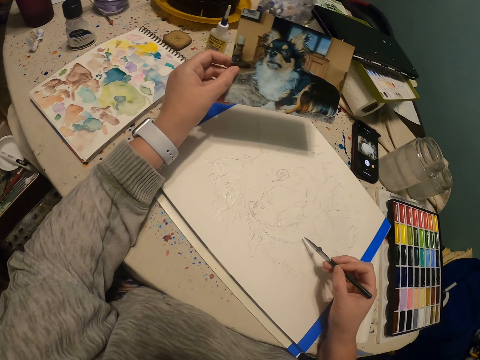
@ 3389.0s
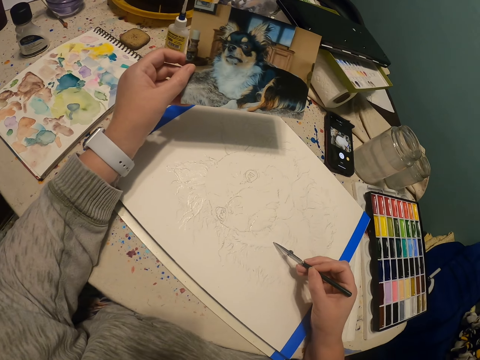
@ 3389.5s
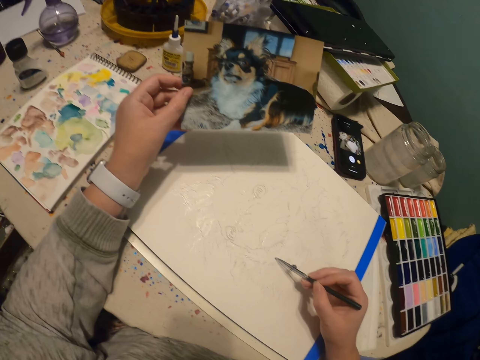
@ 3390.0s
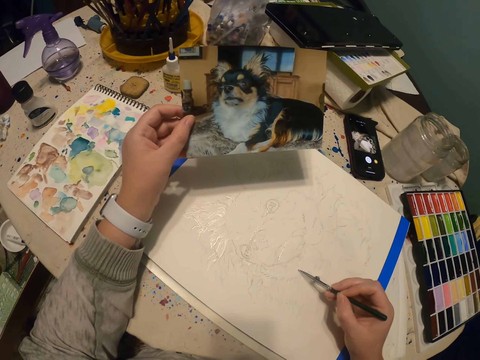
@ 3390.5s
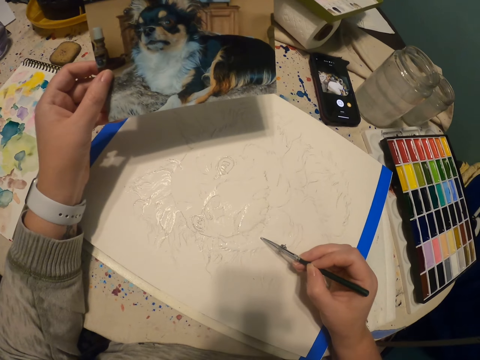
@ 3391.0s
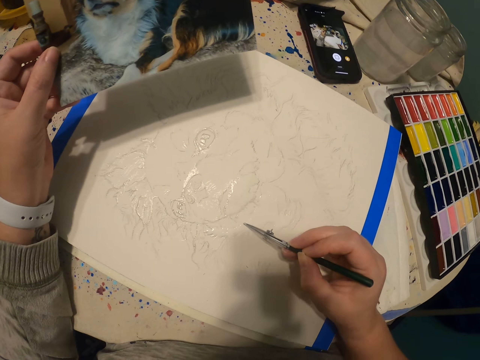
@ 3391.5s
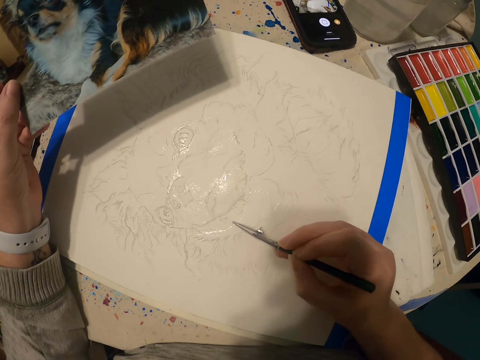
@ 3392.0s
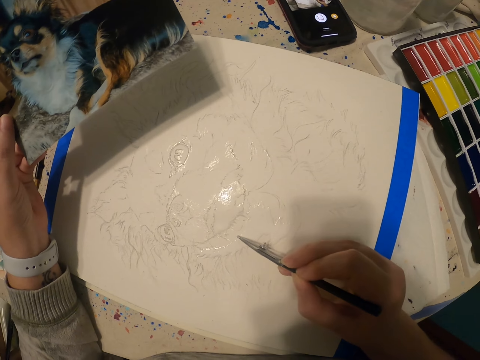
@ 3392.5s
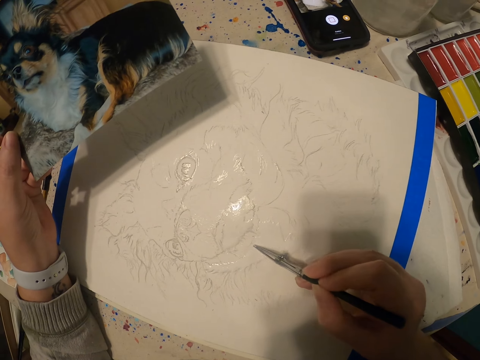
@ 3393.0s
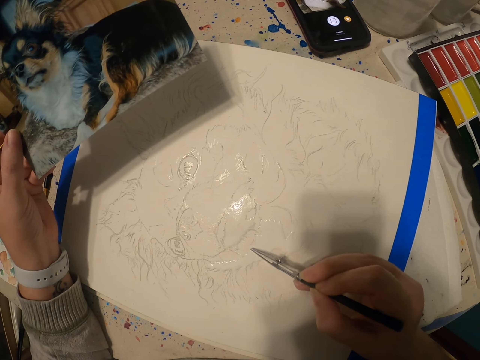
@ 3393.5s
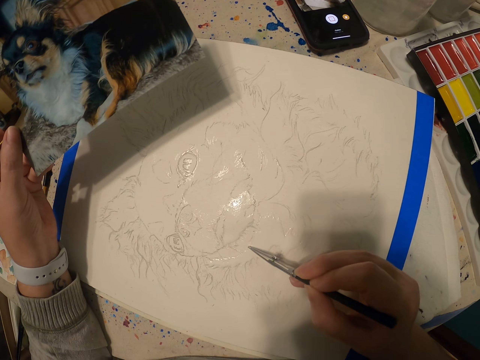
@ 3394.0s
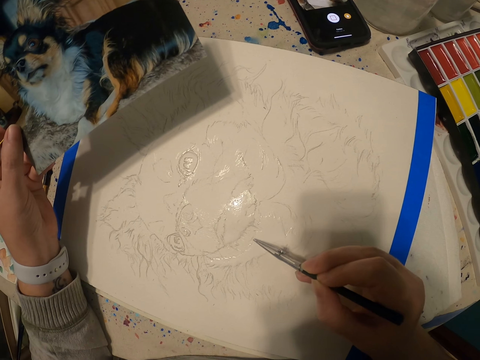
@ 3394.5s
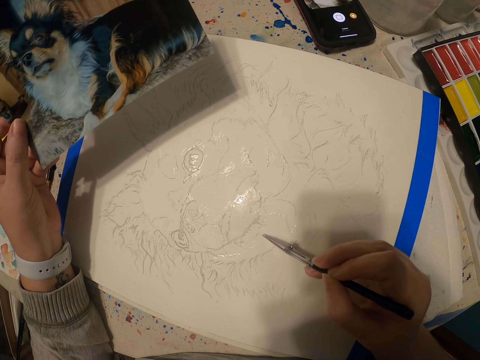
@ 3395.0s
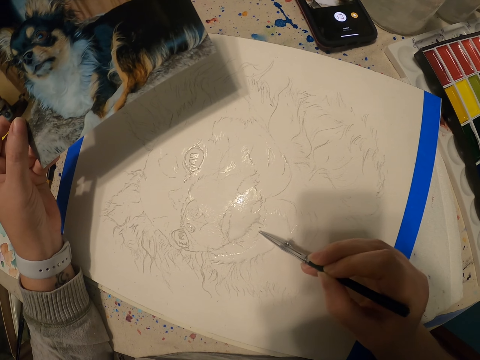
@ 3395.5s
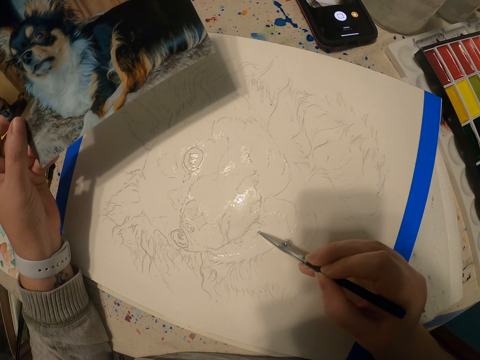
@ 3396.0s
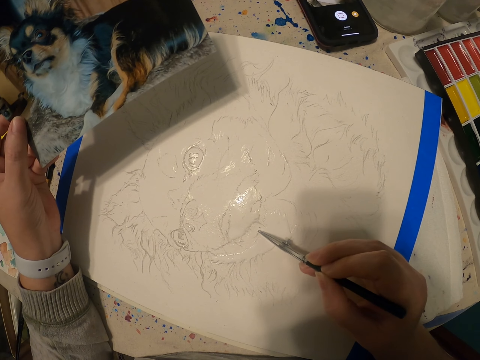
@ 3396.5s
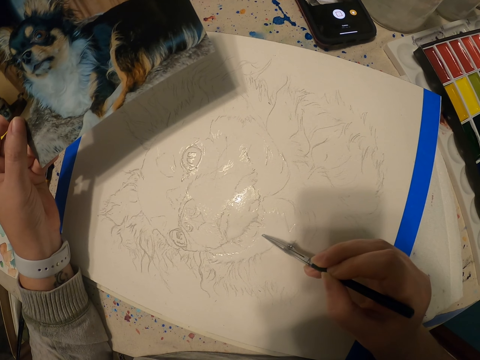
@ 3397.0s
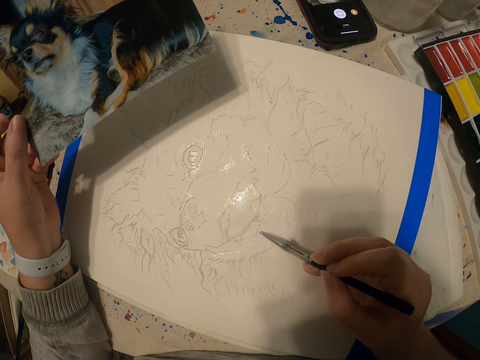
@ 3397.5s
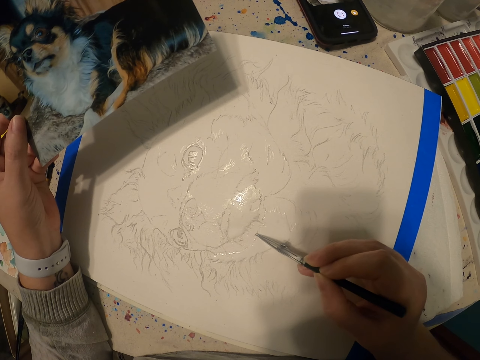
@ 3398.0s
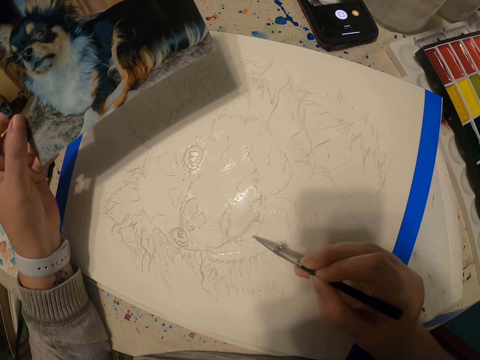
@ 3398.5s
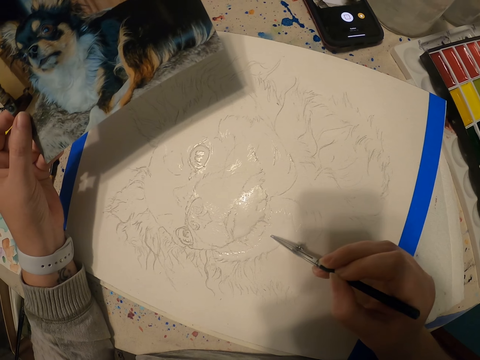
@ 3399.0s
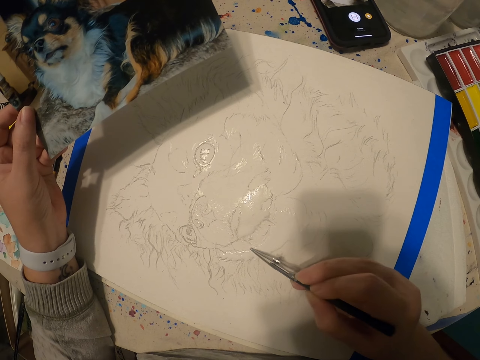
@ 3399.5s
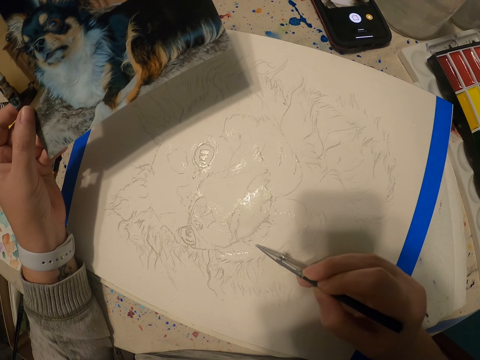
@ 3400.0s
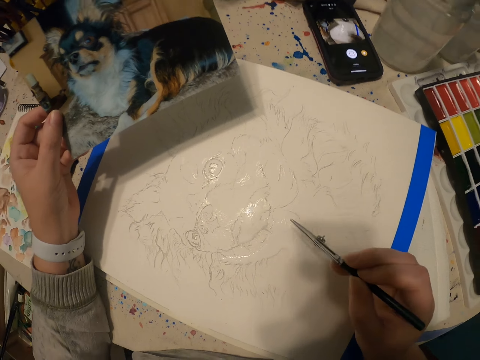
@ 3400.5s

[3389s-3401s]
The camera wearer views the picture. They paint using the paintbrush.

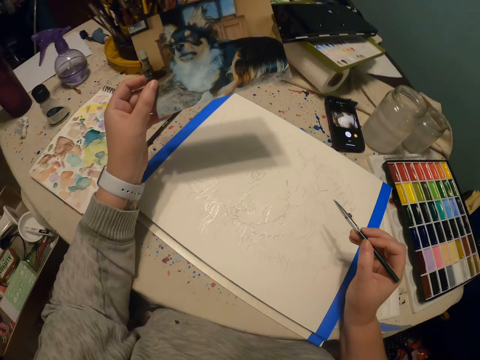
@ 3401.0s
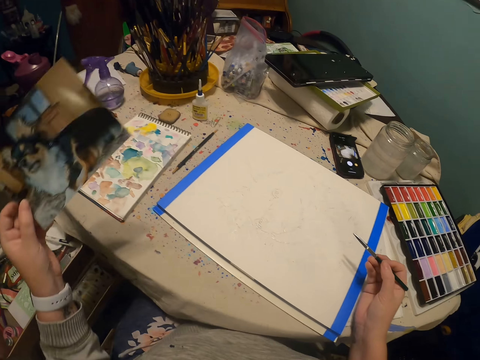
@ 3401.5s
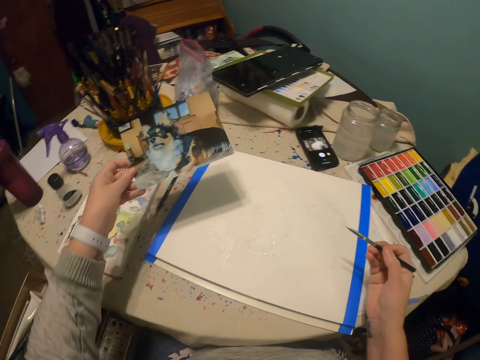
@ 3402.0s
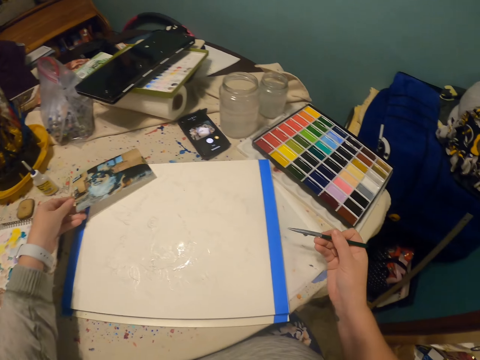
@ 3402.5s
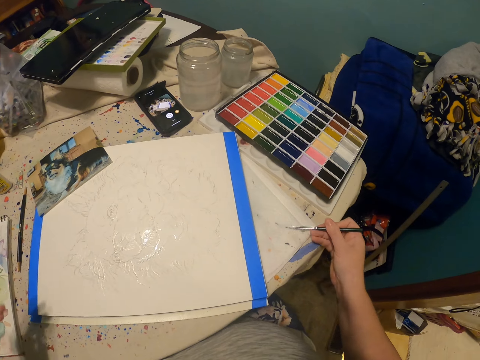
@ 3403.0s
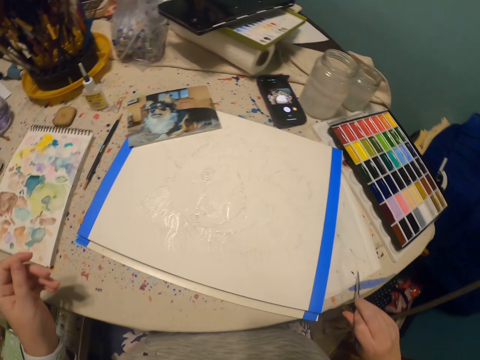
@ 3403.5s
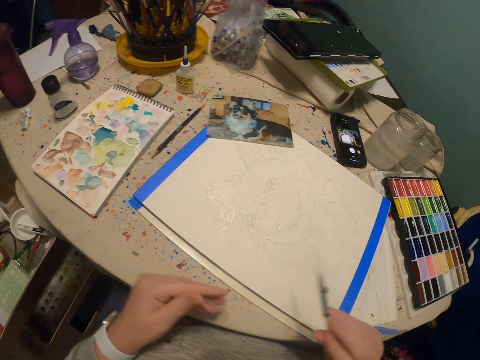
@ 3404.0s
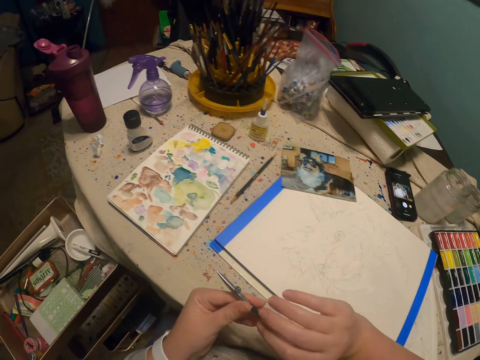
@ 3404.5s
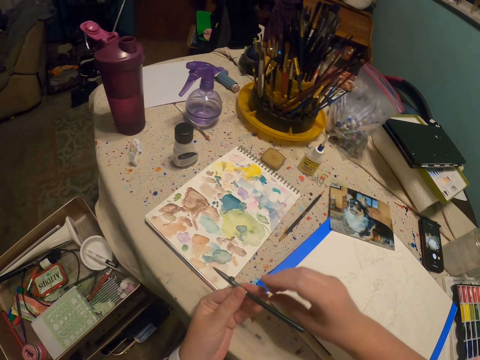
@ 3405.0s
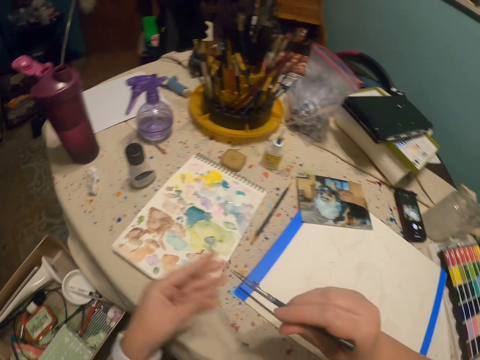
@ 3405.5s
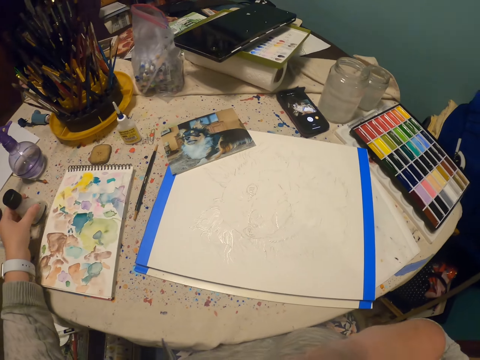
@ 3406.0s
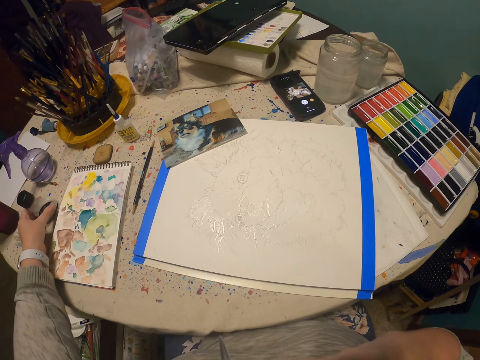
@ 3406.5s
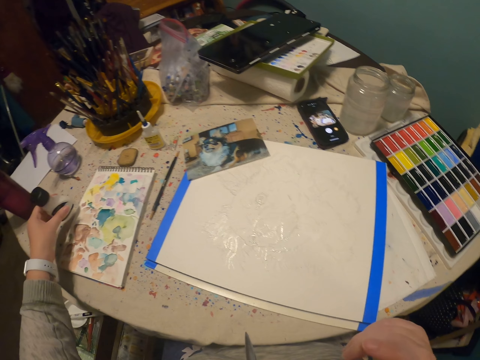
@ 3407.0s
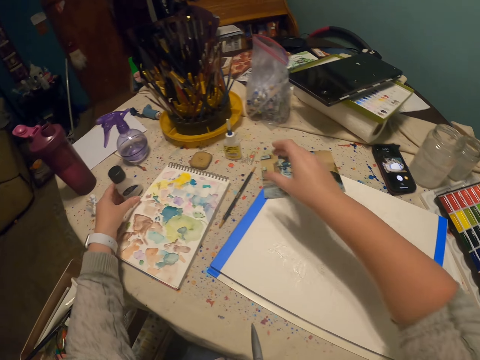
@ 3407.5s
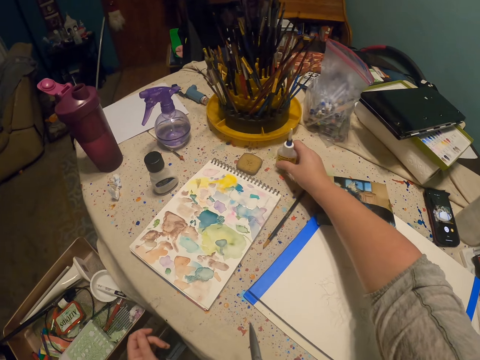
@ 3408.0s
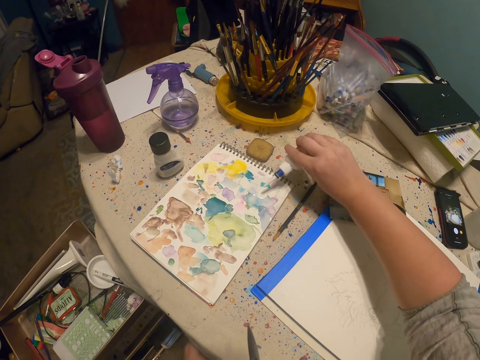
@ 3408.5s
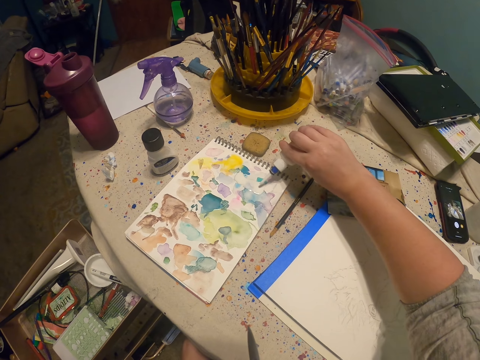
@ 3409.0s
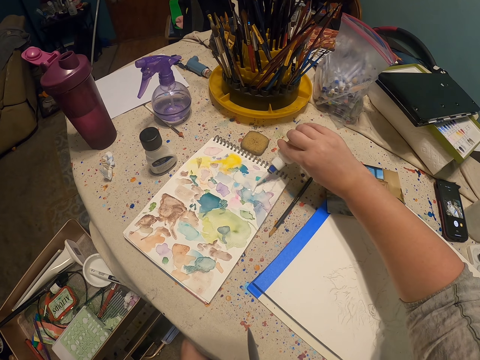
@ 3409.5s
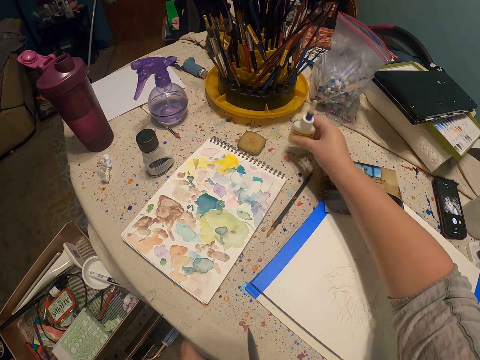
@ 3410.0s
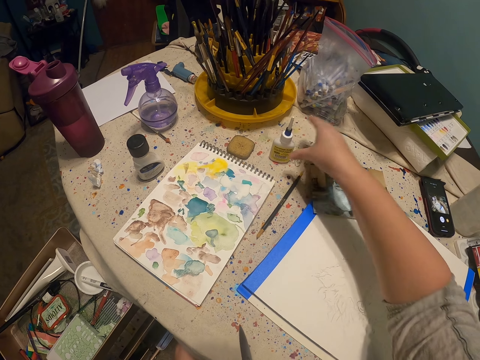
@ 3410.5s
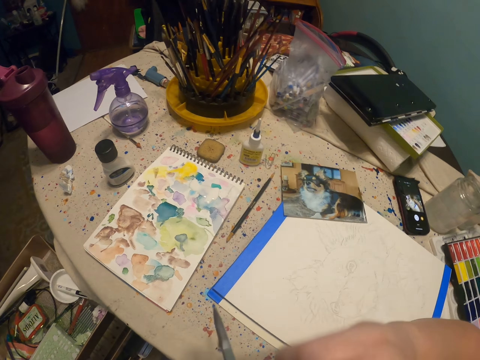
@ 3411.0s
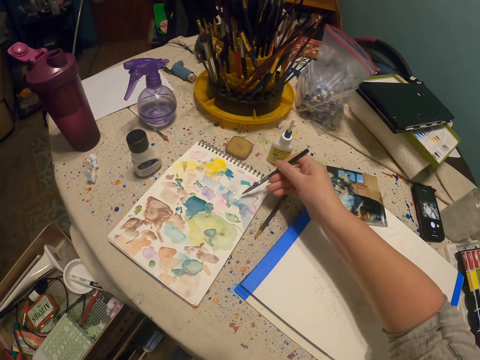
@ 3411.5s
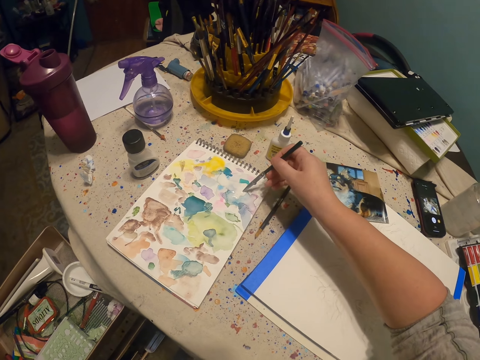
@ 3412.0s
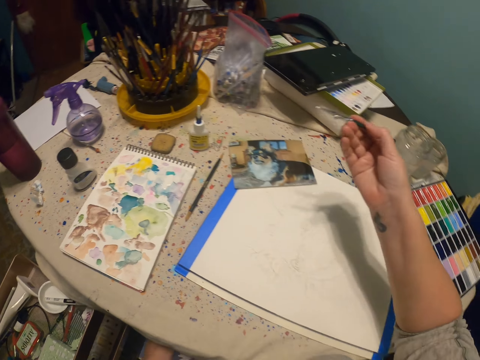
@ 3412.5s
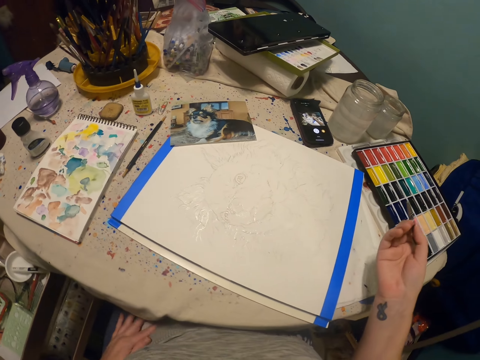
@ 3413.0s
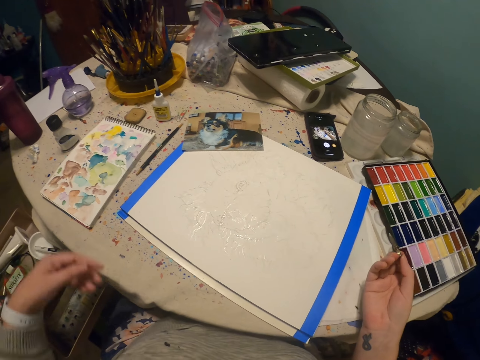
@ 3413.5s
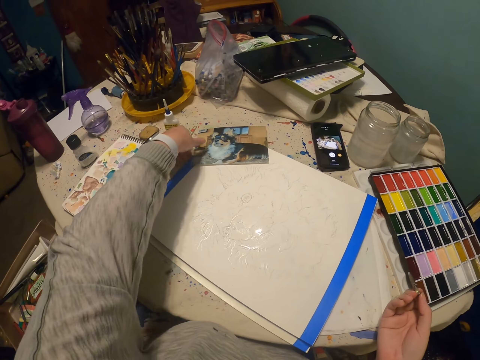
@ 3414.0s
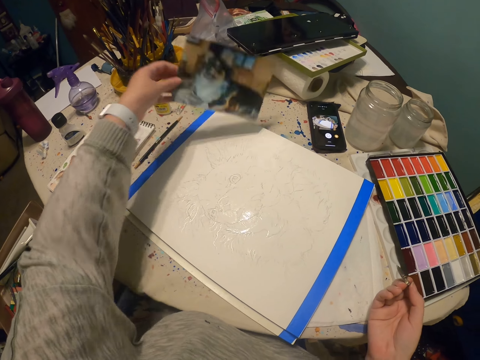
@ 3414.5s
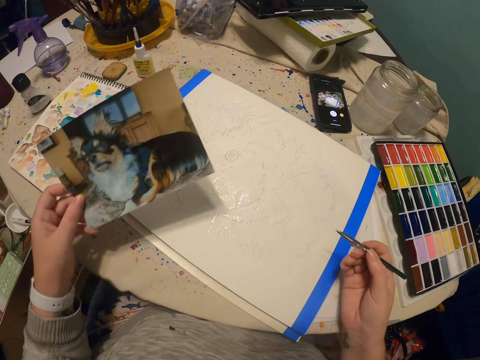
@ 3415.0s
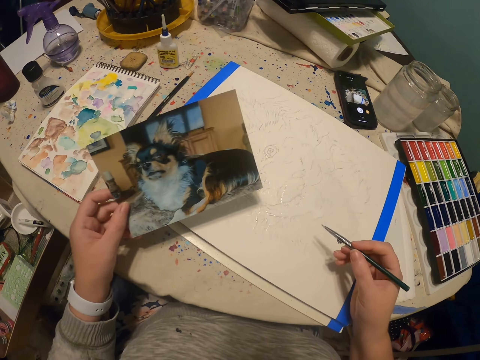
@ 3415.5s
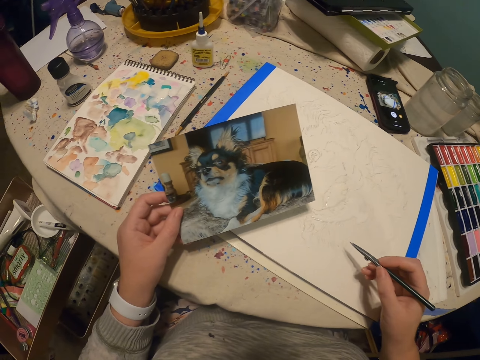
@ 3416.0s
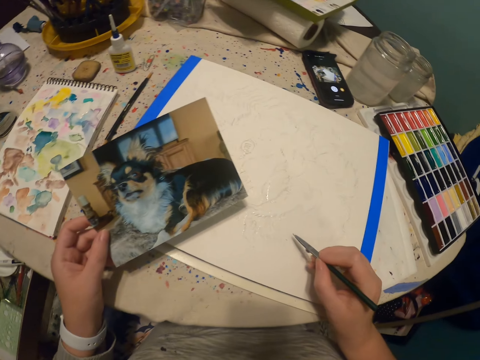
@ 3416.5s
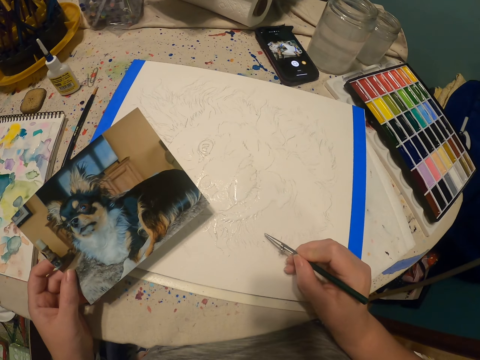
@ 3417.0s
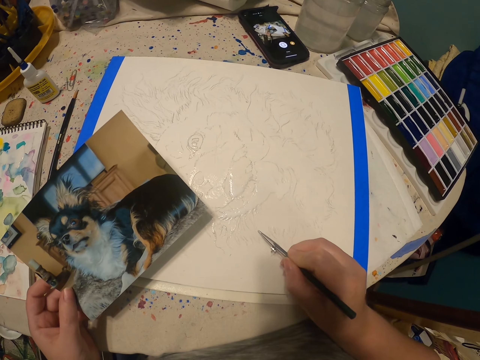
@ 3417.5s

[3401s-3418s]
The camera wearer moves the picture using the left hand. They put down the picture using the left hand. They remove paint from the paintbrush. They transfer the paintbrush to the left hand. They transfer the paintbrush to the right hand. They adjust paint on the worktable using the left hand. They pick up paint using the right hand. They pour white paint on the paint paper palette. They put the paint bottle on the worktable. They pick up the paintbrush using the right hand. They add paint to the paintbrush. They pick up the dog's picture from the worktable using the left hand. They view the picture.
